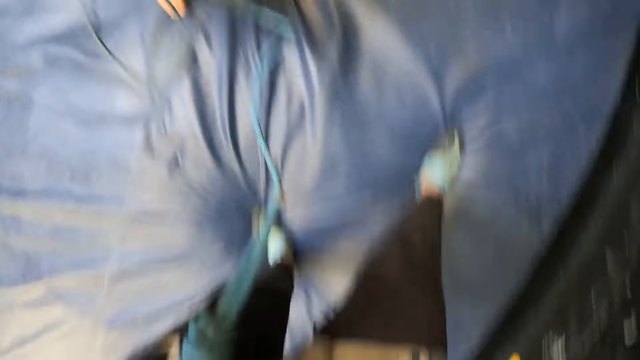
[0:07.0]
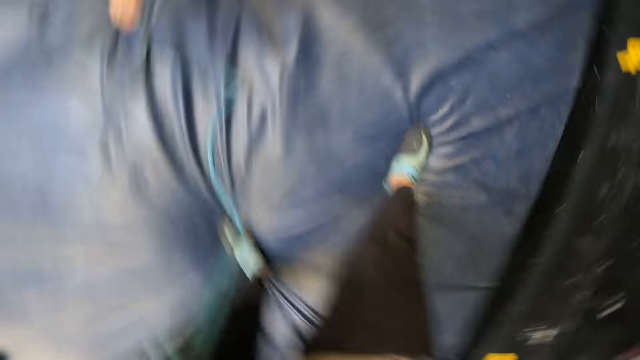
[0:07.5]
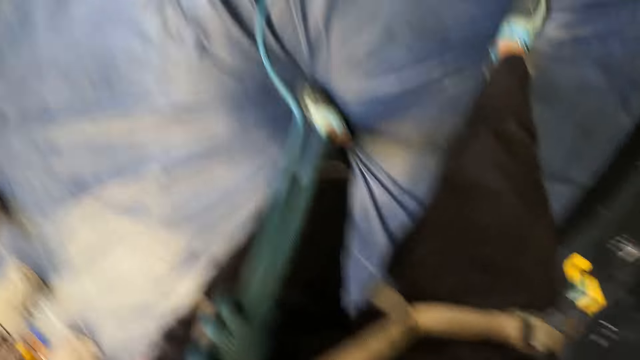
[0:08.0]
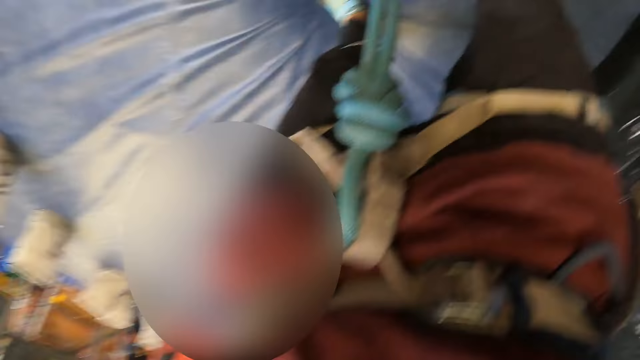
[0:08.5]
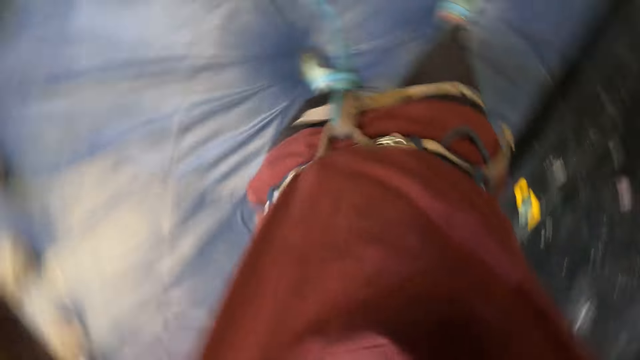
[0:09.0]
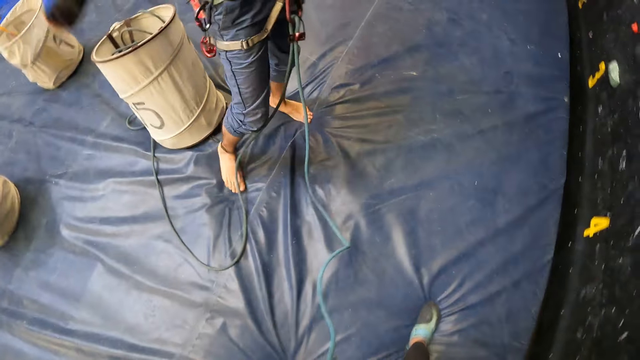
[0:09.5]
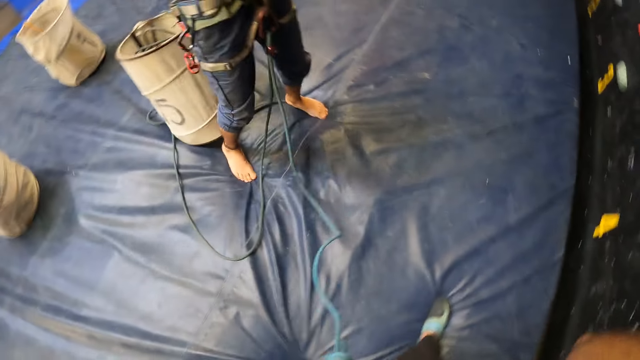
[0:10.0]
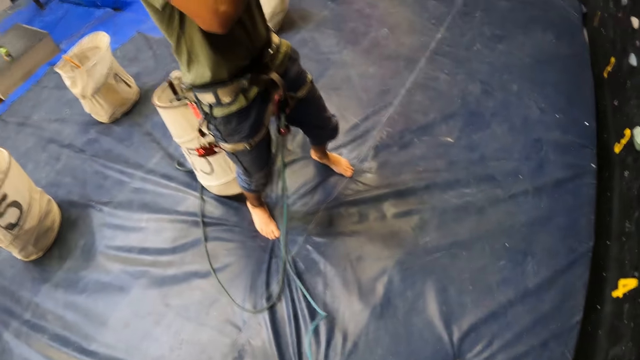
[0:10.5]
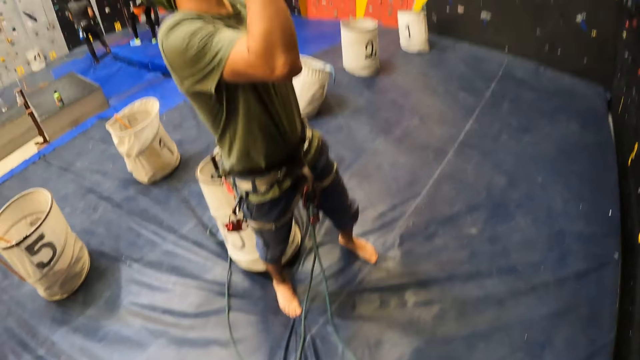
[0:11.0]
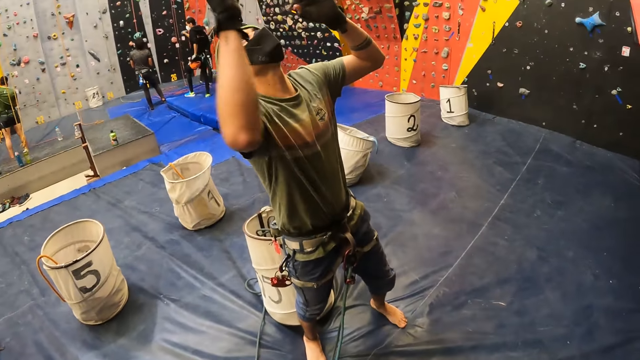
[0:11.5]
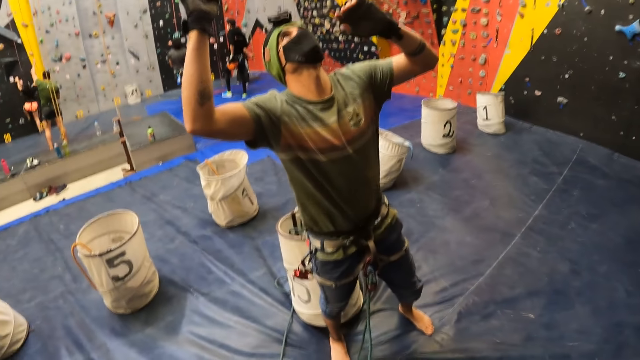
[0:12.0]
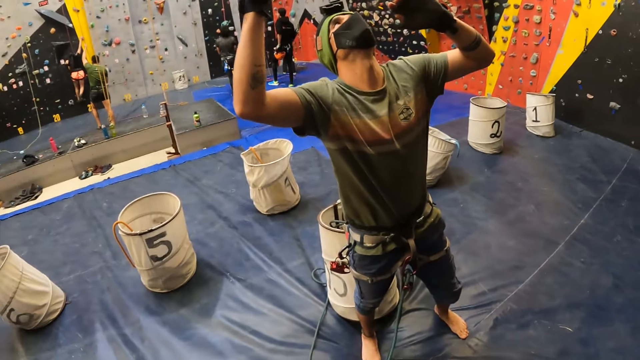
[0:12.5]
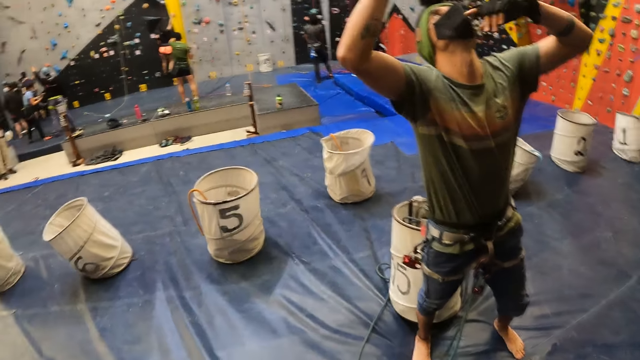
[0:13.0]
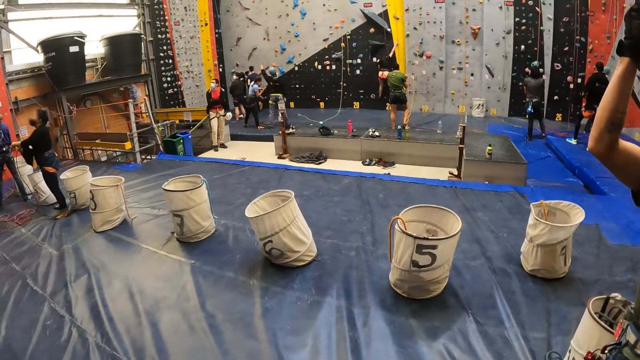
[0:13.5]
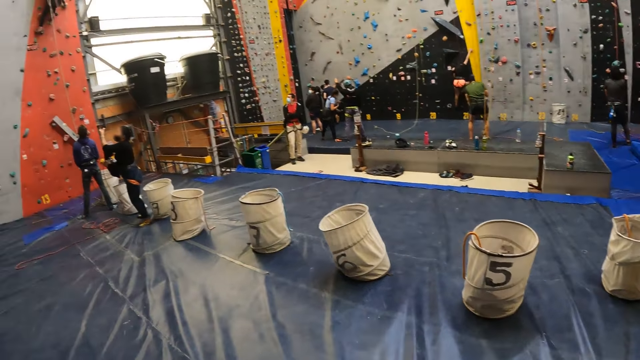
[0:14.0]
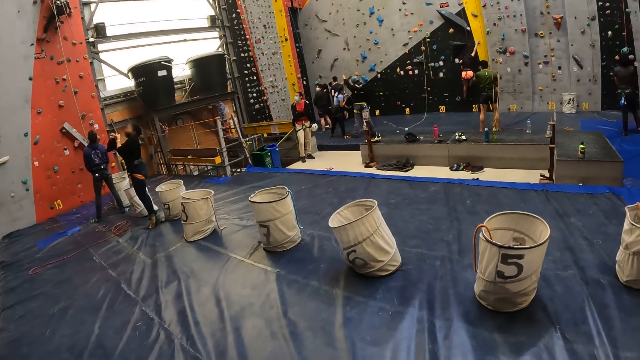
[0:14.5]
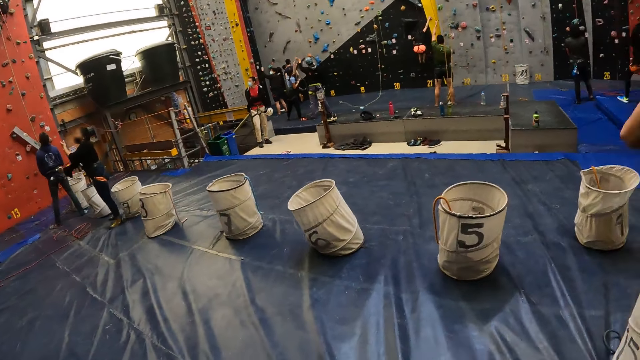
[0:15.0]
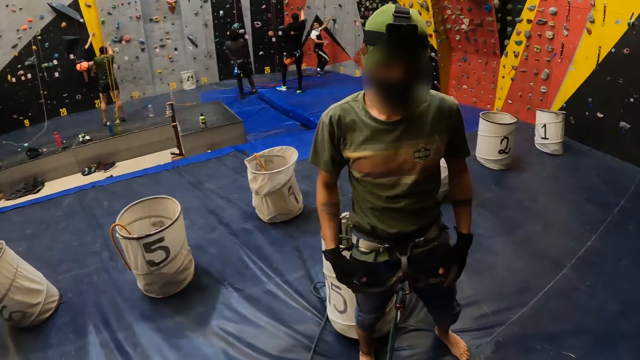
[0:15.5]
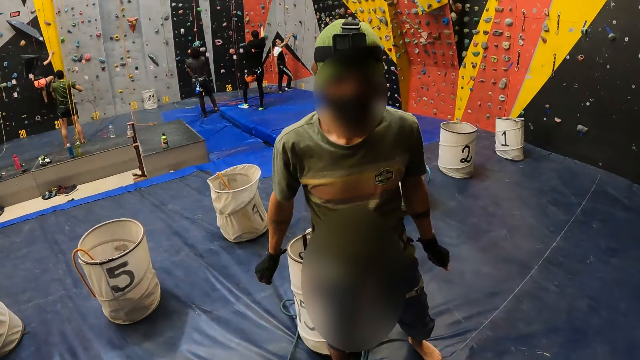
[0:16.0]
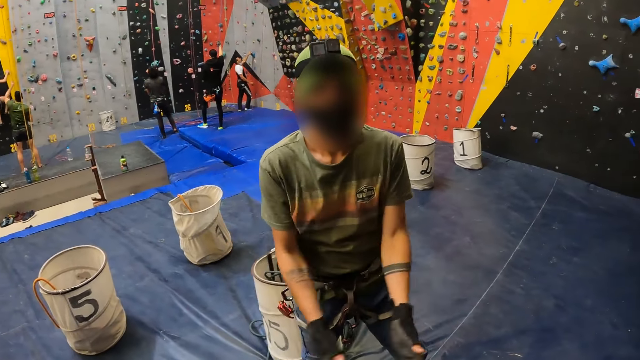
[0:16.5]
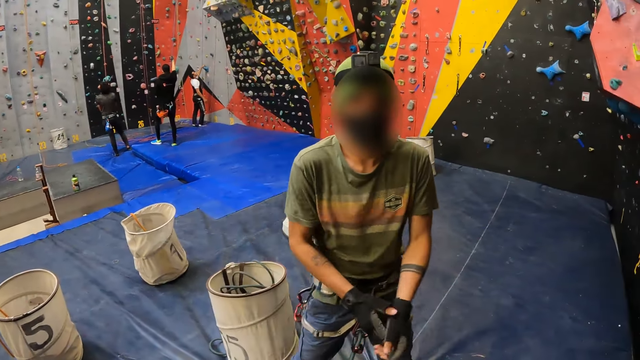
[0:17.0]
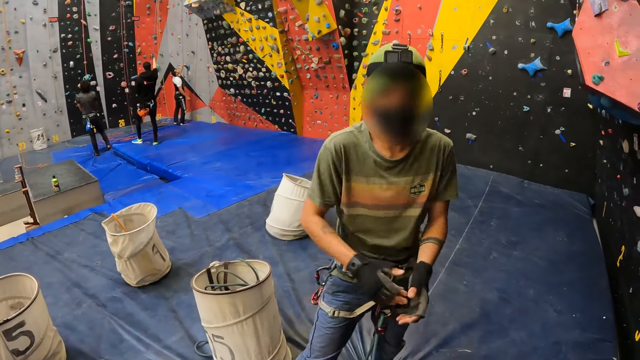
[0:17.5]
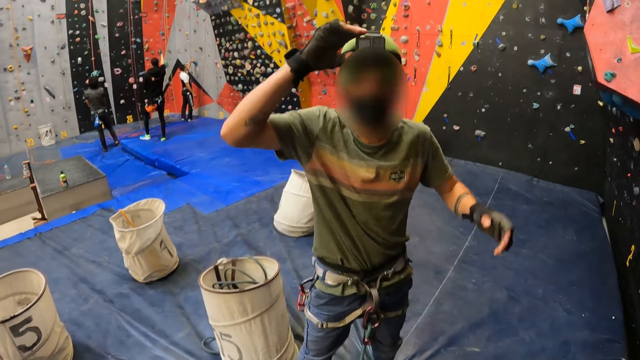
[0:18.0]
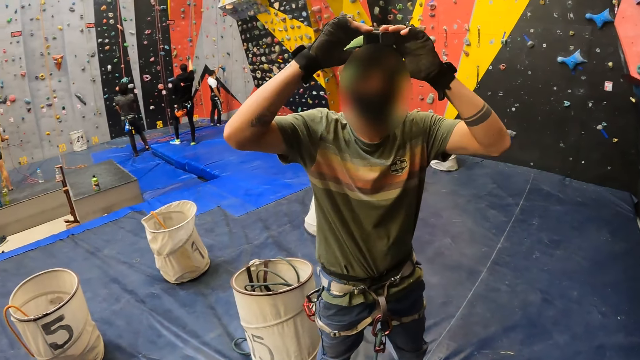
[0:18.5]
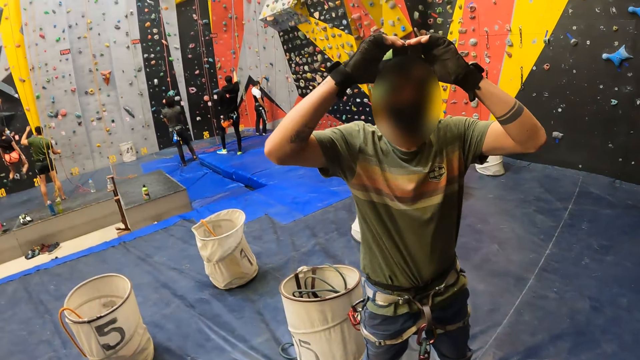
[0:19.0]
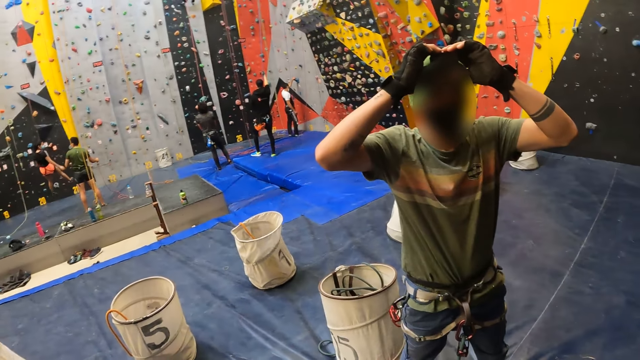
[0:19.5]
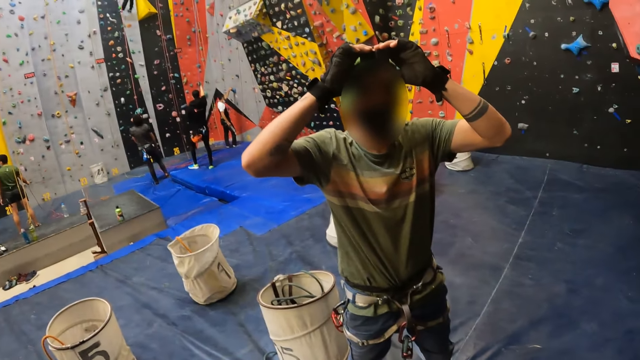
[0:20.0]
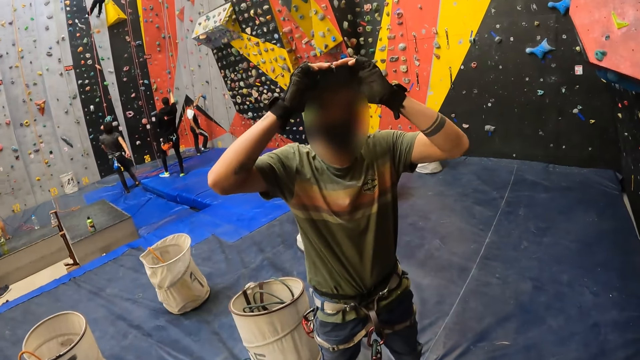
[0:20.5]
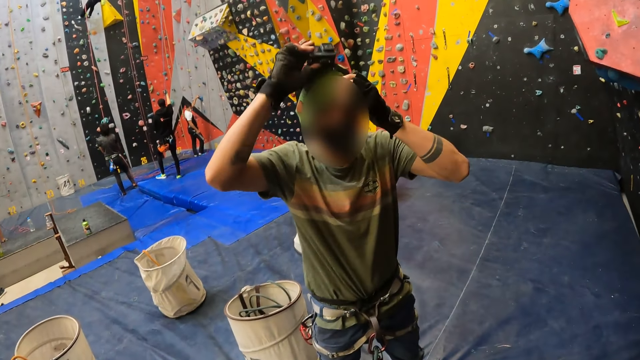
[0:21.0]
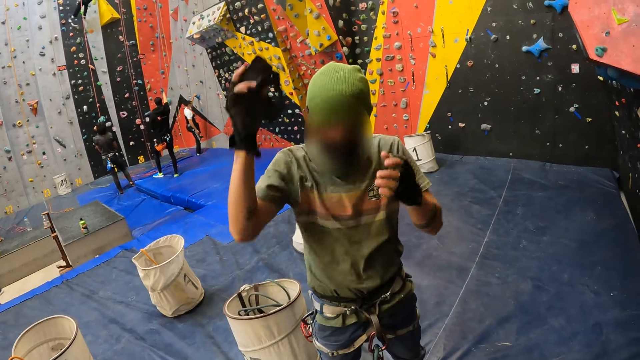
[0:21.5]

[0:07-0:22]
The camera wearer adjusts the camera. A man looks up. The camera wearer looks around. The man claps his hands. The man removes the camera.

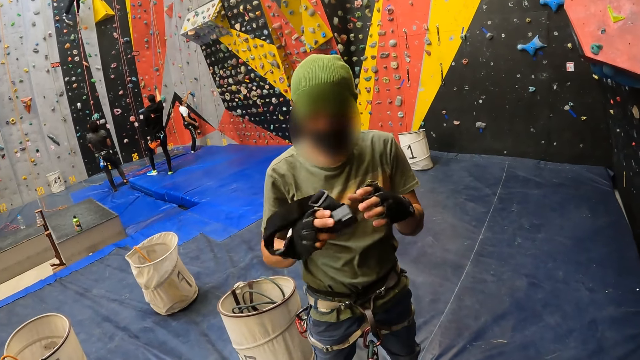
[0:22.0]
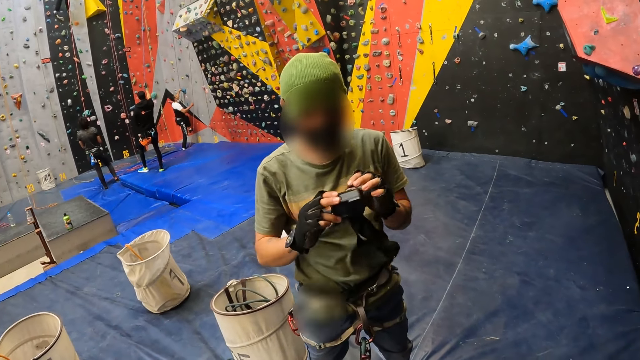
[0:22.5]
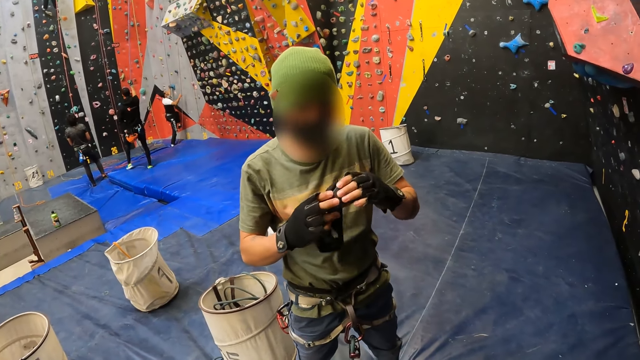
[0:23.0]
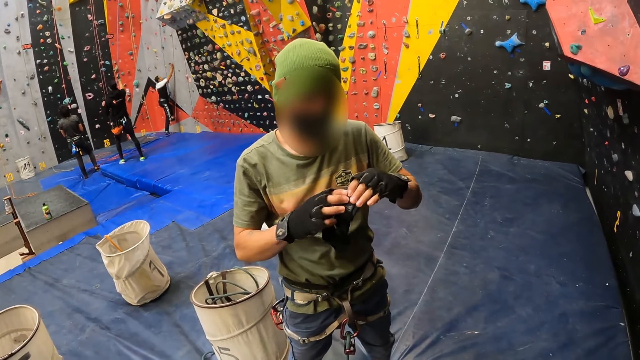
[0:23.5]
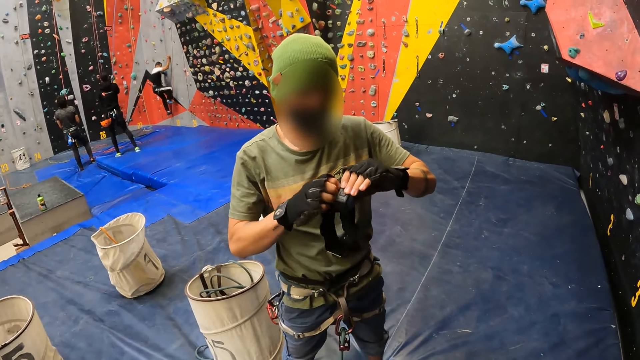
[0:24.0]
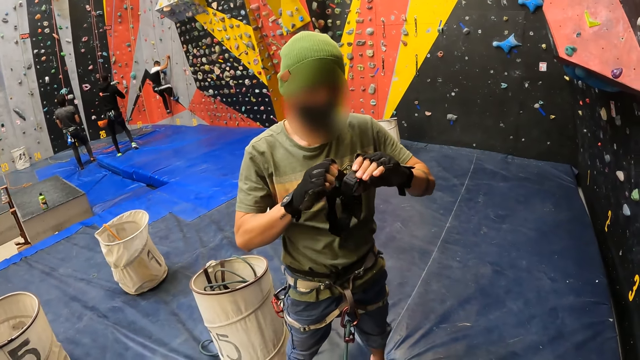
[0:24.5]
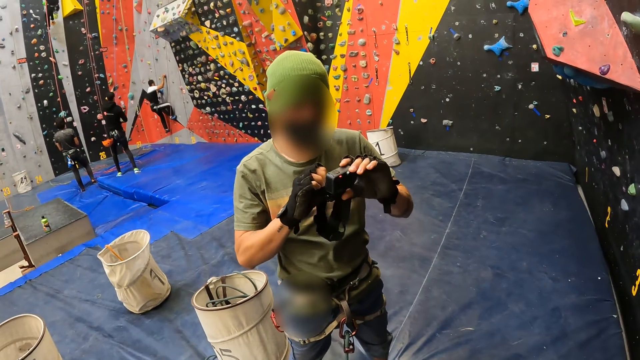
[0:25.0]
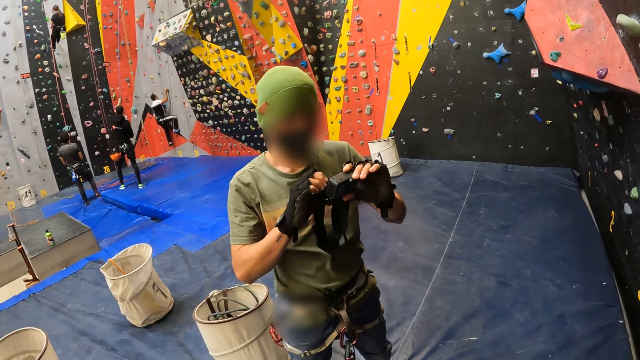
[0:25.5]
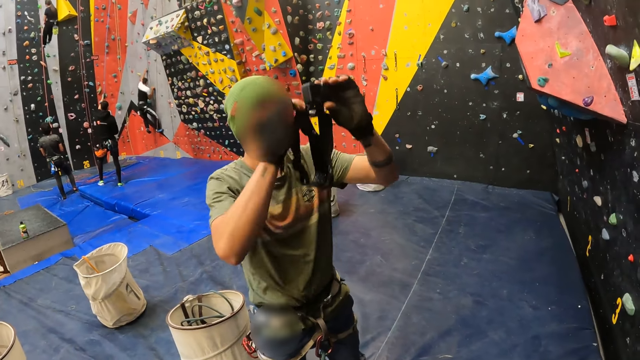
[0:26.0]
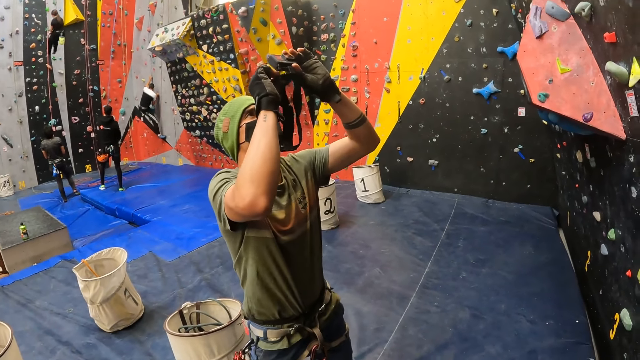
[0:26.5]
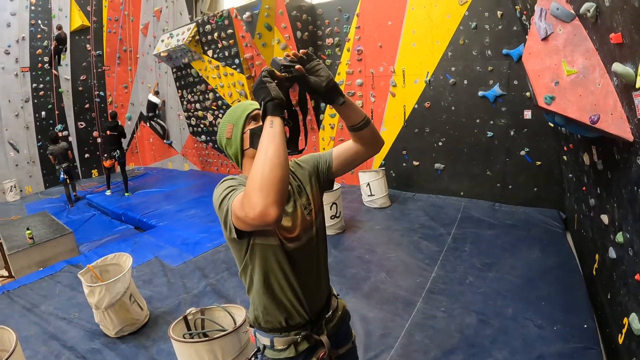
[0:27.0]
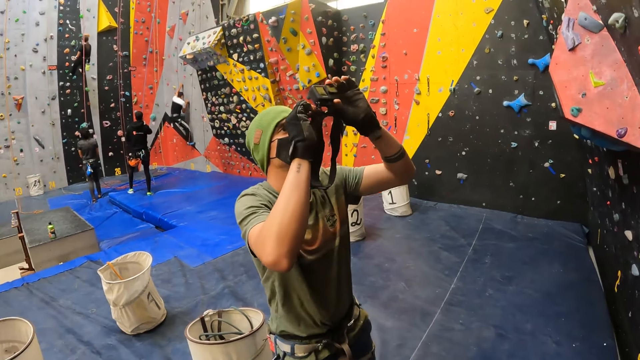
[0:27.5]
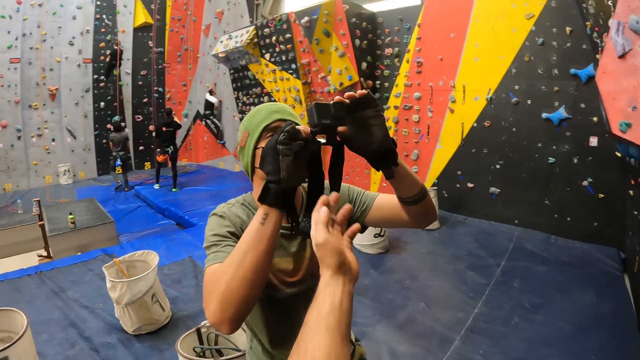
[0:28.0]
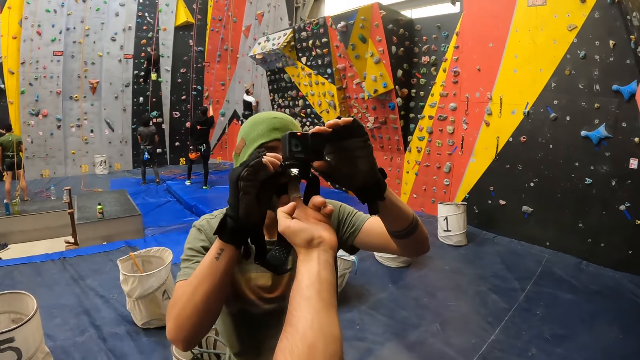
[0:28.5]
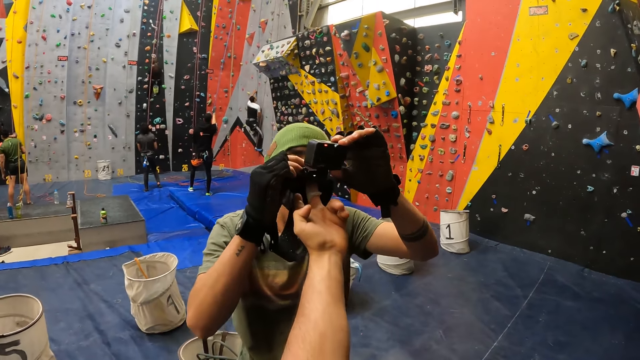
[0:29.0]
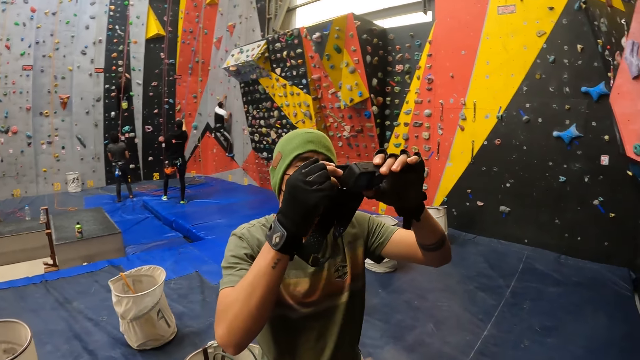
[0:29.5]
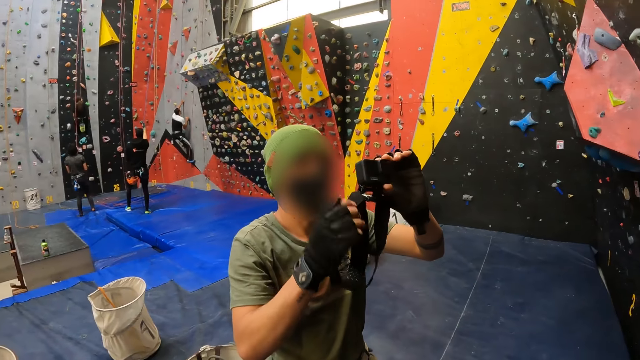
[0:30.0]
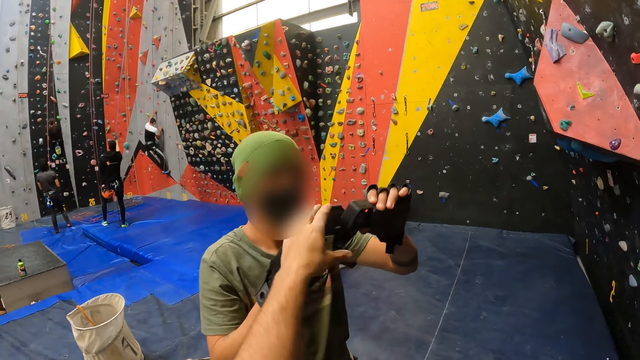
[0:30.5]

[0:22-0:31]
A man adjusts the camera. The man looks through the camera. The camera wearer holds the camera. They touch the man's camera.
